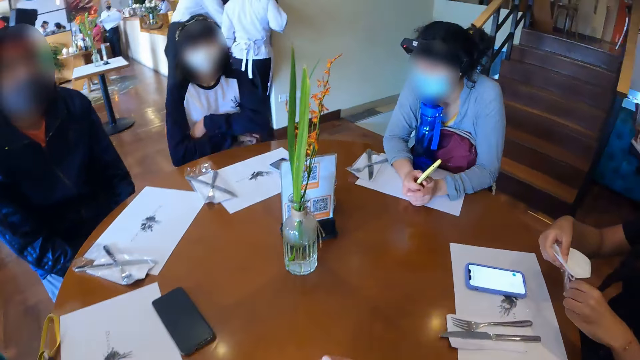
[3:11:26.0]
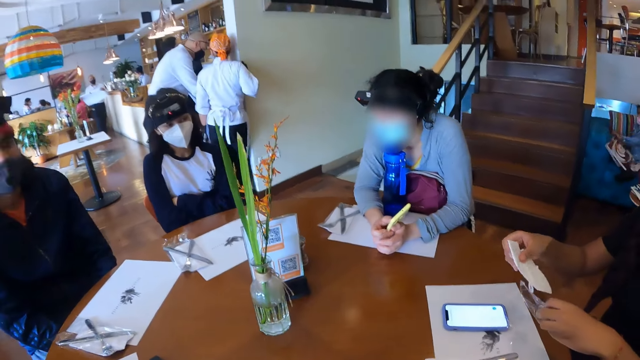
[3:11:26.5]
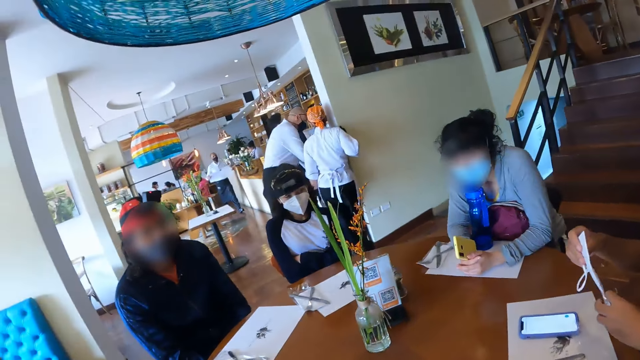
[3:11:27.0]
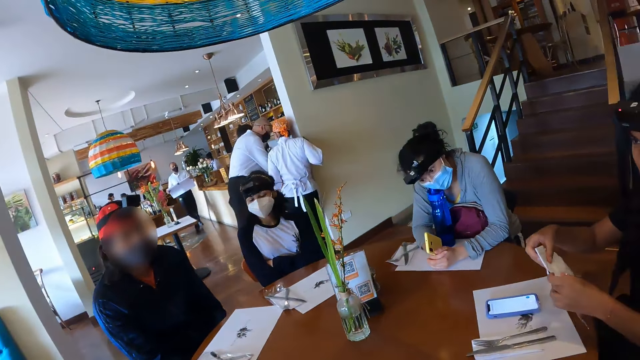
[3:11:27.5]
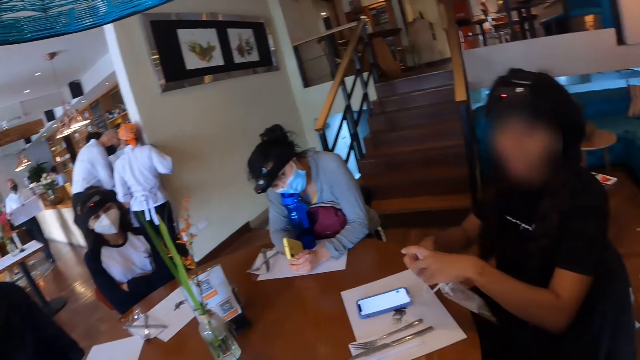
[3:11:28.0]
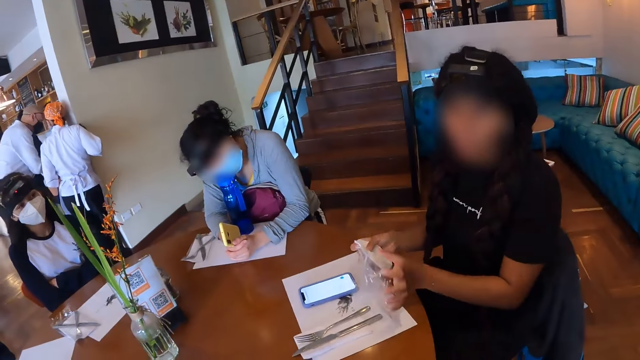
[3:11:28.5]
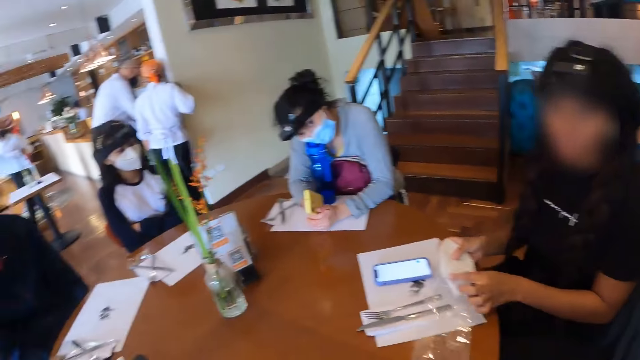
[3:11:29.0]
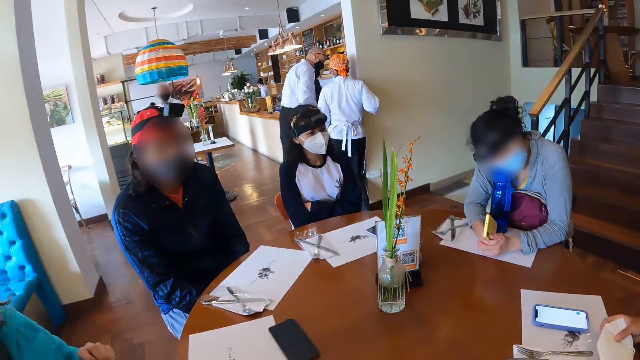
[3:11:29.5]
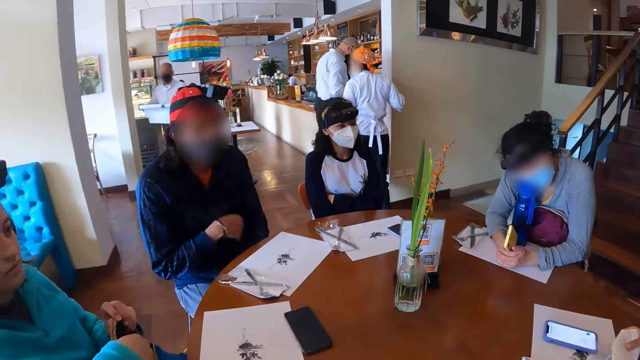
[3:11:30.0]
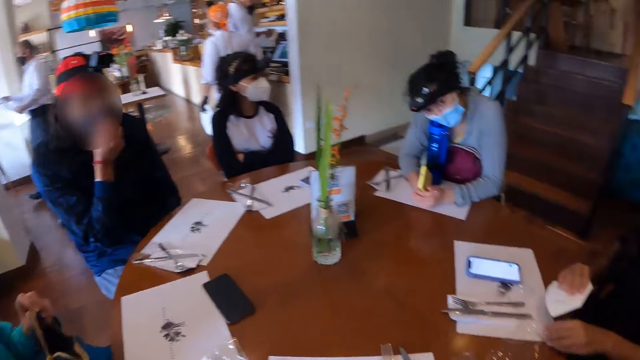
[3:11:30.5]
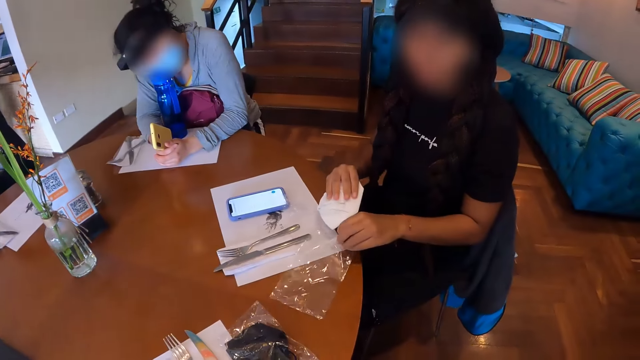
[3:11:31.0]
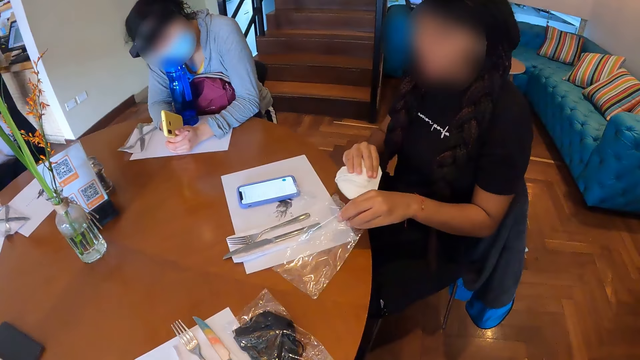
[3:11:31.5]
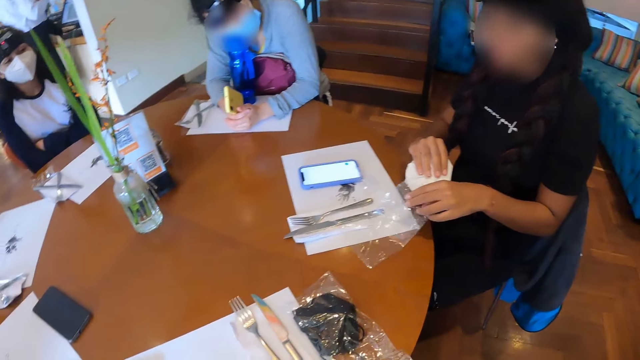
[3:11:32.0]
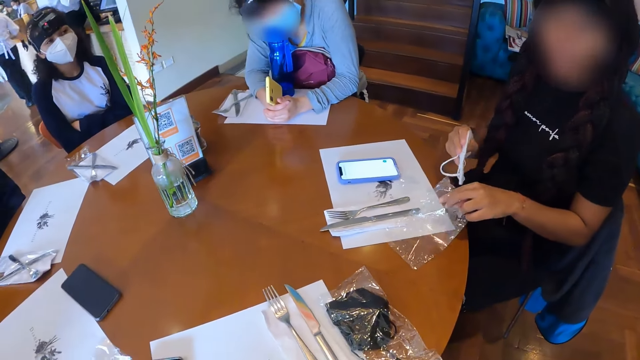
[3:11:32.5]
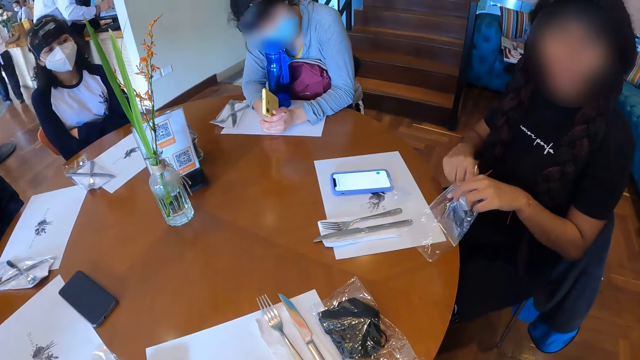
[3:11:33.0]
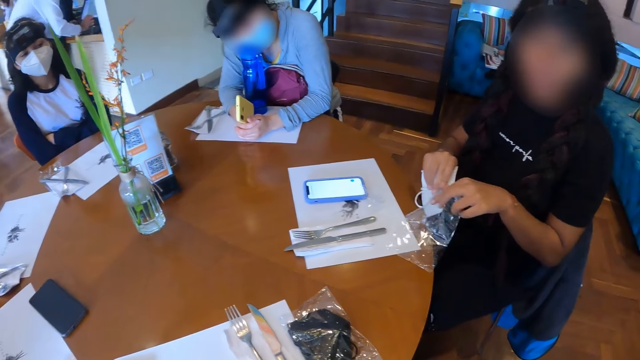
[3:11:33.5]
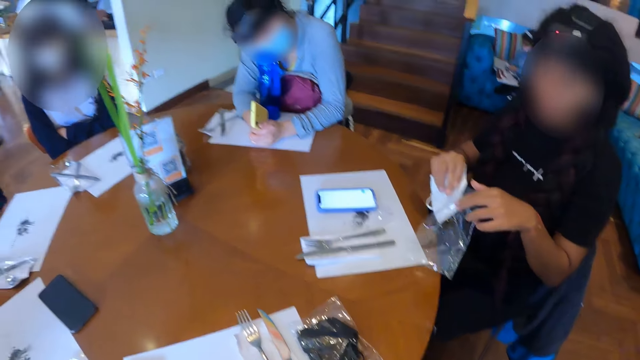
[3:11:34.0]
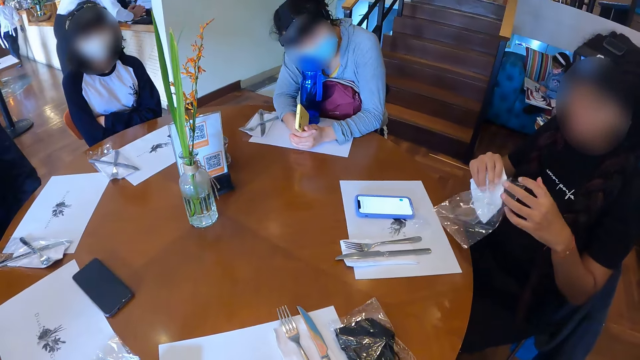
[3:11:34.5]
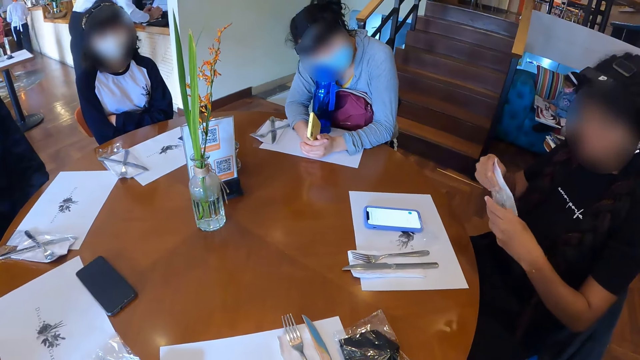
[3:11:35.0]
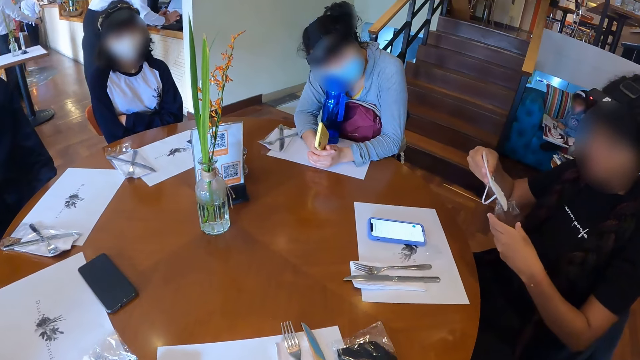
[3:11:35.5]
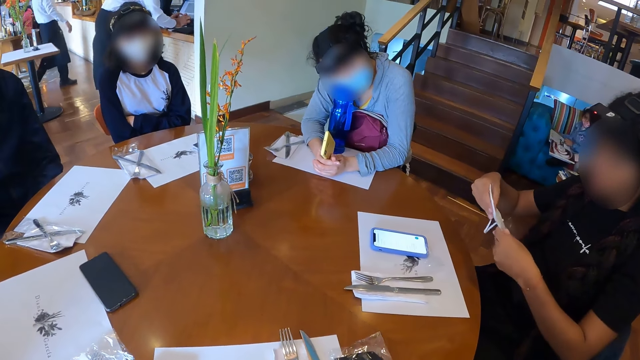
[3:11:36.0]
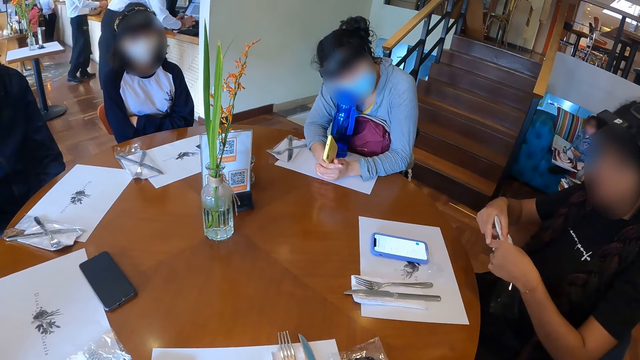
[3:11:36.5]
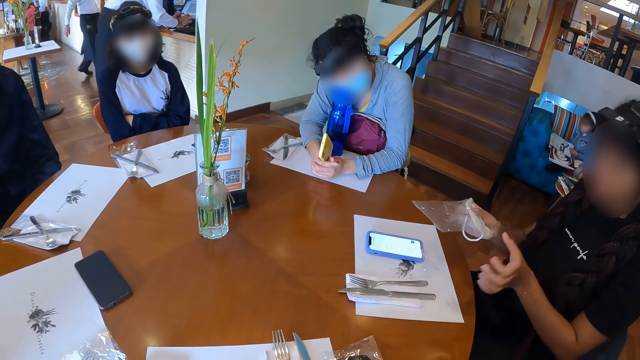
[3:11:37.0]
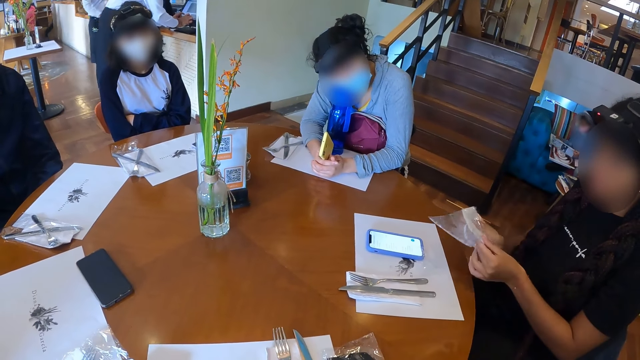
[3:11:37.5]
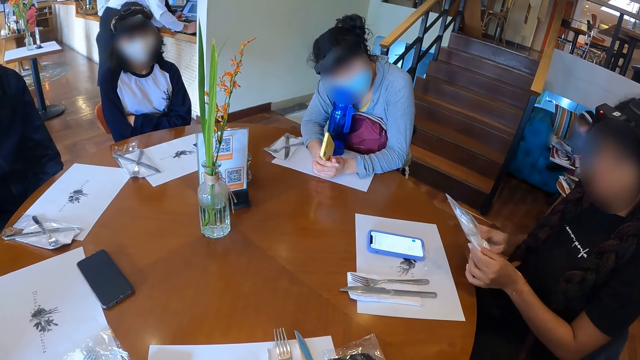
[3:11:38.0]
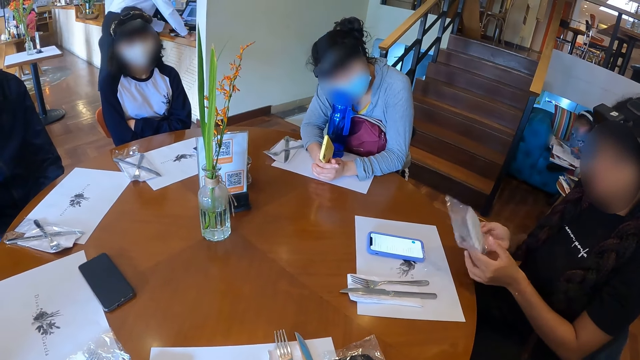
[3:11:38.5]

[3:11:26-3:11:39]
The camera wearer leans on the table. A woman puts the face mask in a plastic bag. The camera wearer looks around the table. A man touches his face with his right hand. The woman puts the face mask in the plastic bag. The woman opens the cutlery pack with both hands. The woman puts the face mask in her right hand in the cutlery pack in her left hand.

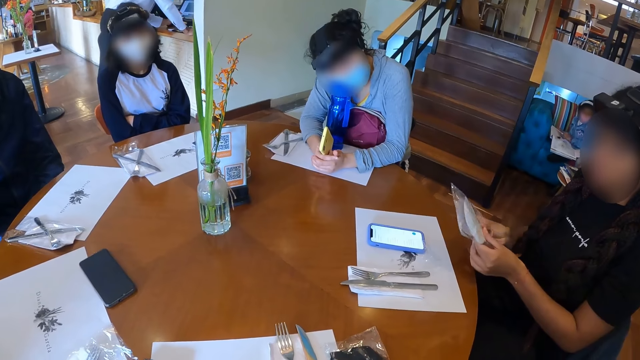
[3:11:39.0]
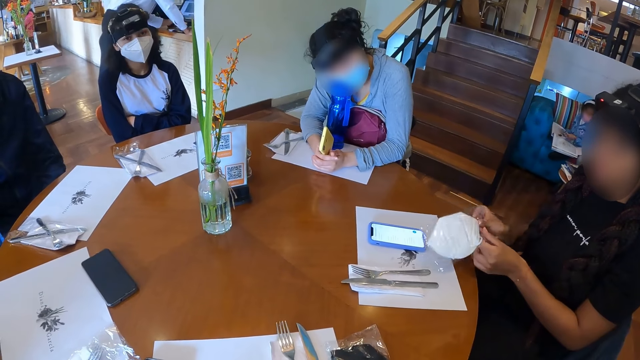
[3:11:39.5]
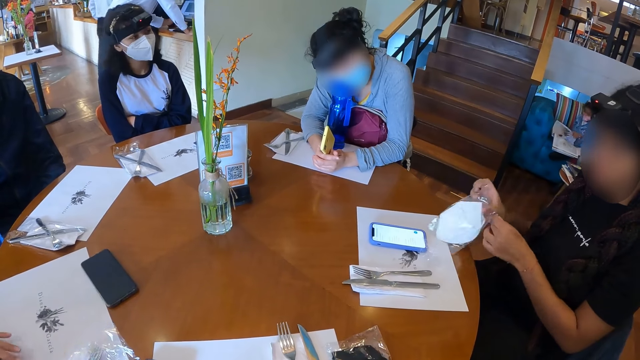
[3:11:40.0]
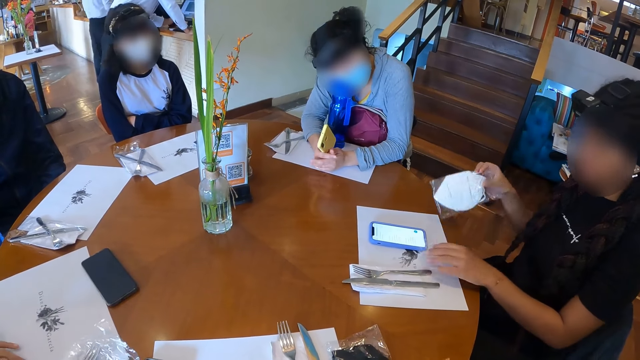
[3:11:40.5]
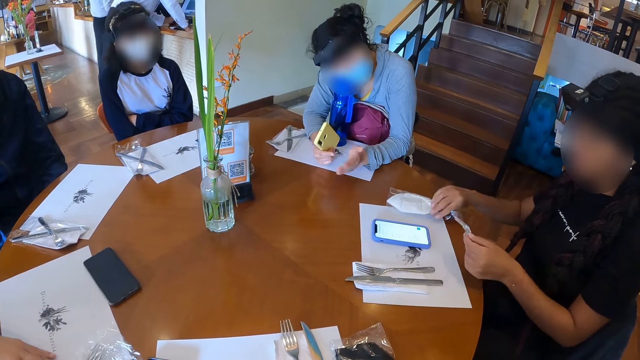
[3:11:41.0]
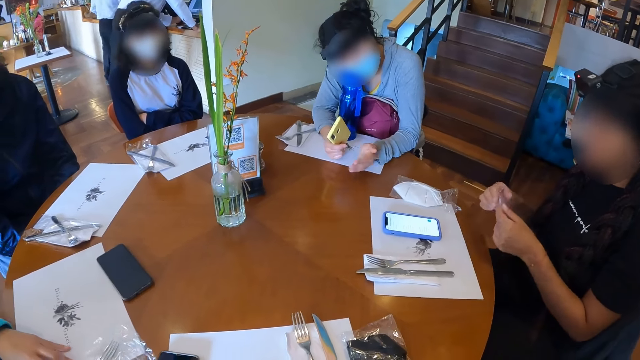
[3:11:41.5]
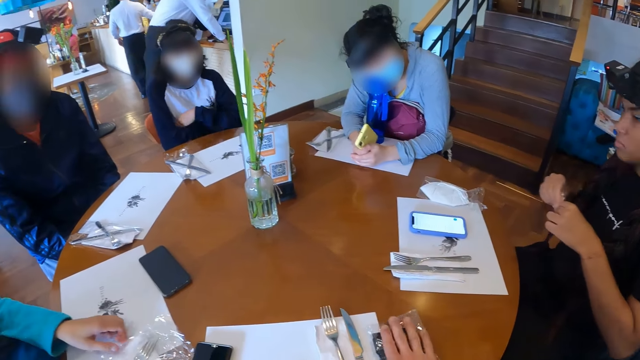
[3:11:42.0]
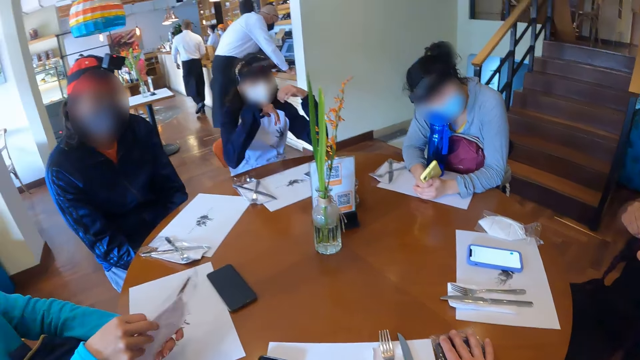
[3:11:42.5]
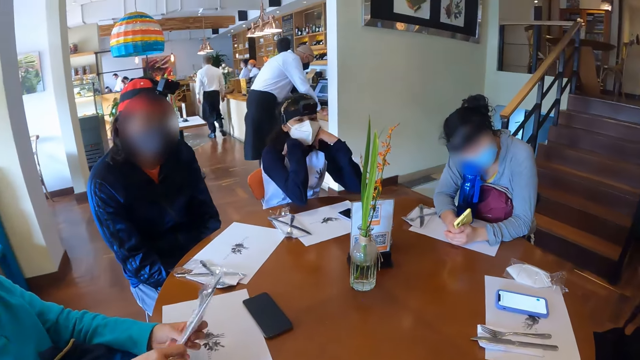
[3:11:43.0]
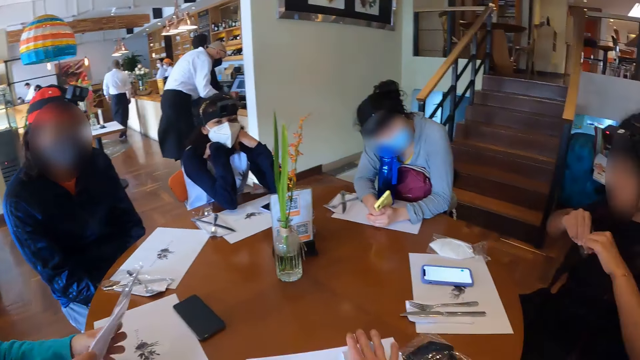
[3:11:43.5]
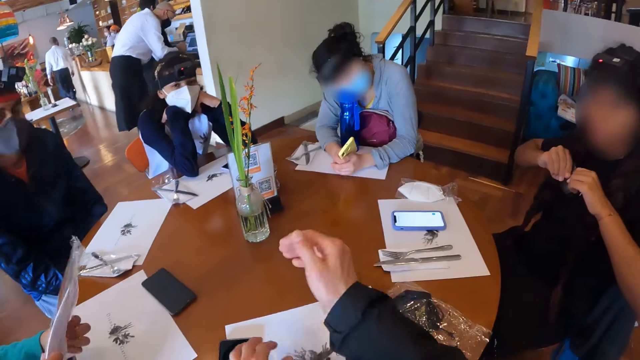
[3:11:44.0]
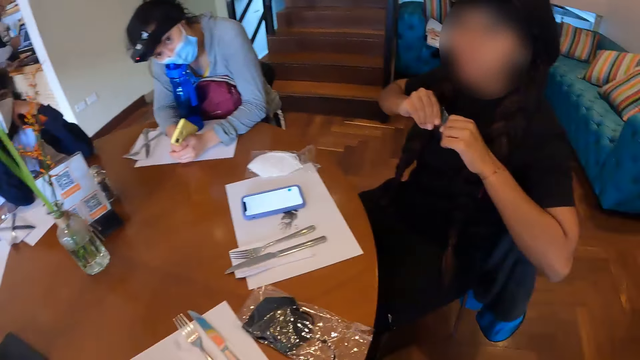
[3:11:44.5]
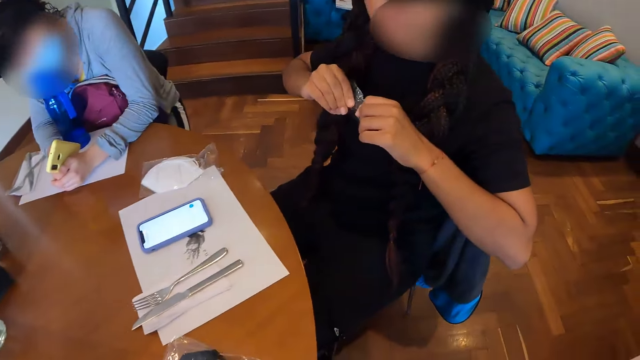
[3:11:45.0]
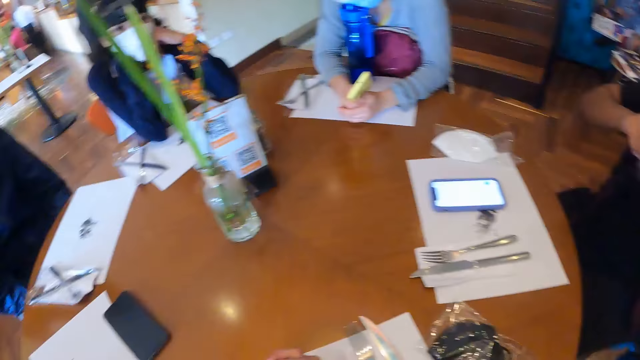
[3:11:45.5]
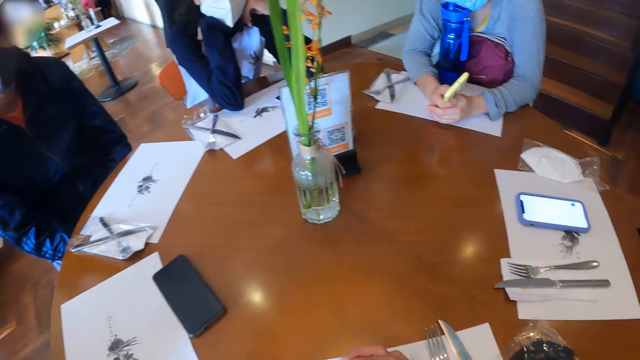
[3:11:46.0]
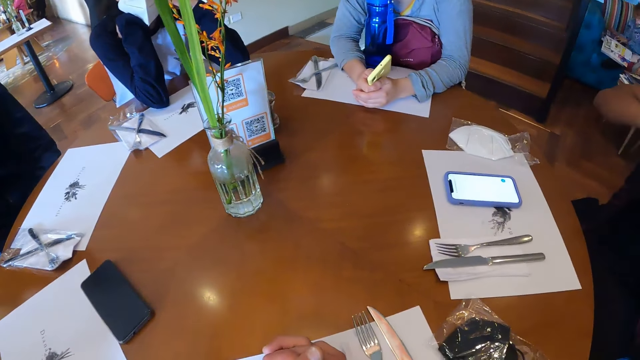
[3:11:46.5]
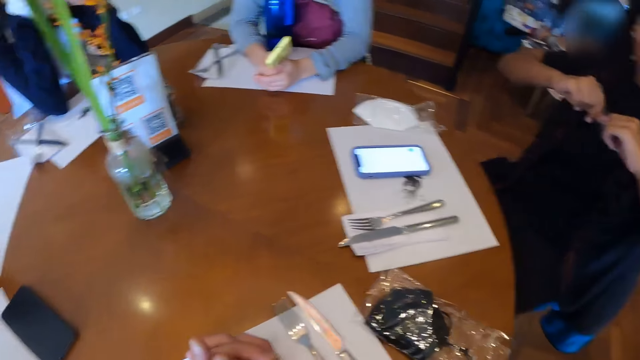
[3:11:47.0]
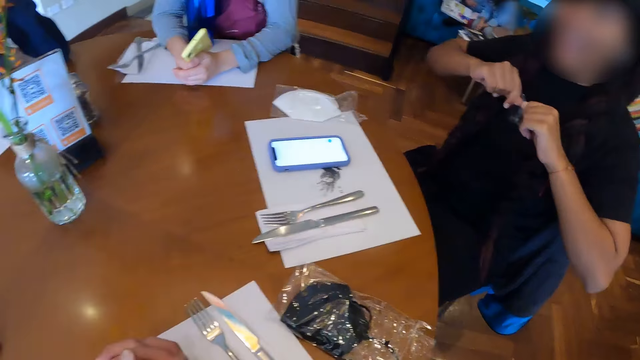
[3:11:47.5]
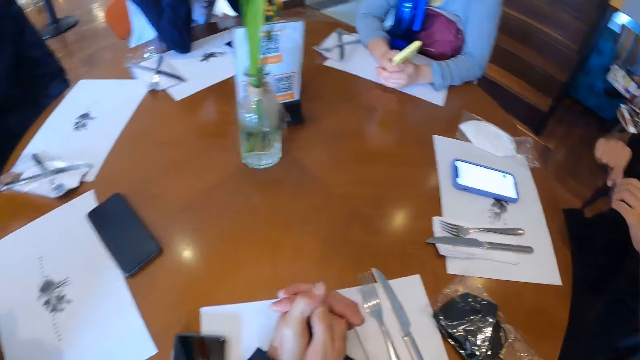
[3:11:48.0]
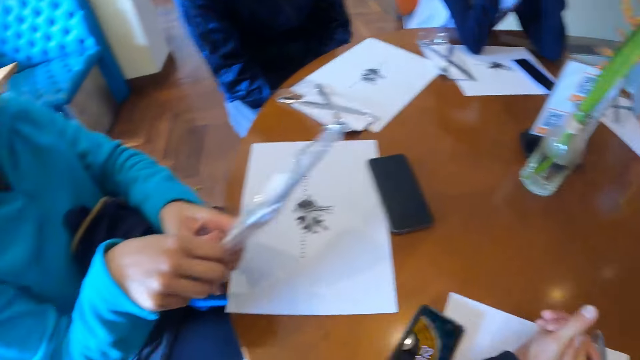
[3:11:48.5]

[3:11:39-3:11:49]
A woman picks up a nylon on the table with her left hand. Another woman makes gestures with her left hand. A third woman drops the face mask on the table with her right hand. The third woman holds a piece of plastic bag with both hands. A fourth woman picks up a cutlery pack on the table with both hands. A fifth woman places both hands on her chin. Another woman leans on the table. The third woman folds the nylon with both hands. The camera wearer makes gestures with his right hand. He interacts with the people at the table. He looks at the third woman. He looks around the table.
